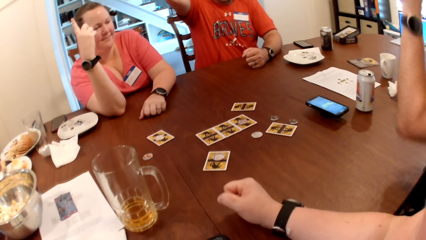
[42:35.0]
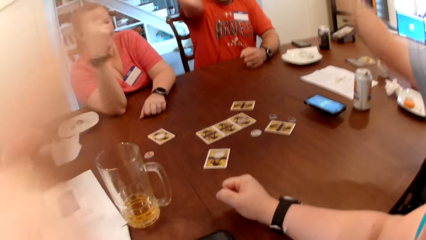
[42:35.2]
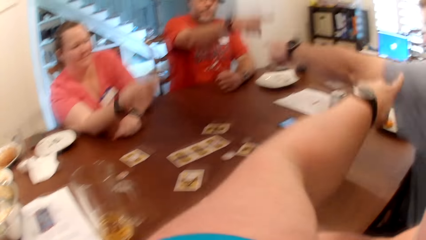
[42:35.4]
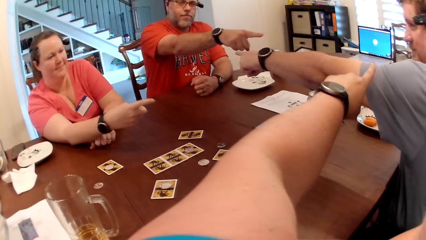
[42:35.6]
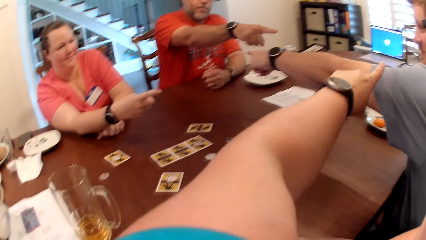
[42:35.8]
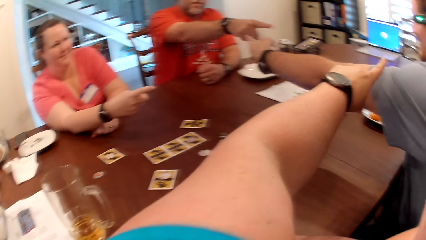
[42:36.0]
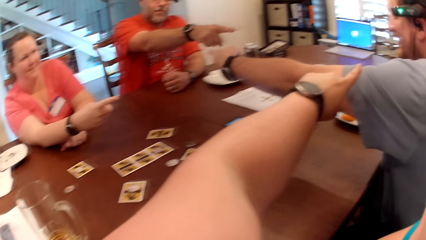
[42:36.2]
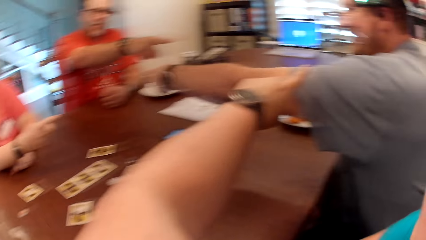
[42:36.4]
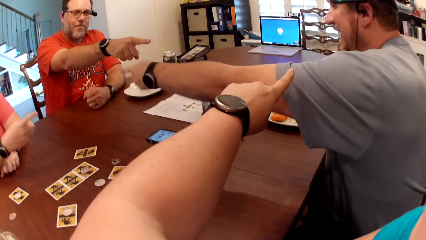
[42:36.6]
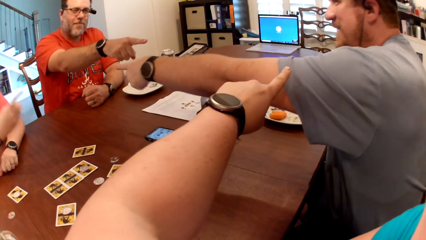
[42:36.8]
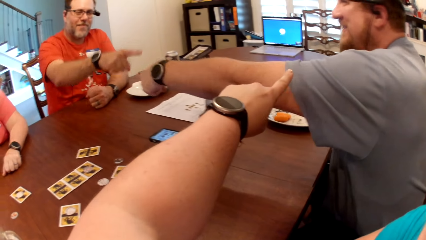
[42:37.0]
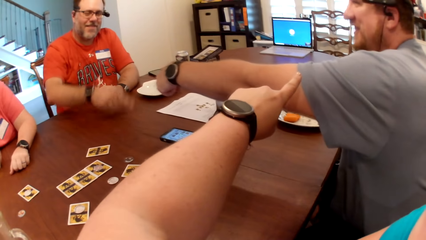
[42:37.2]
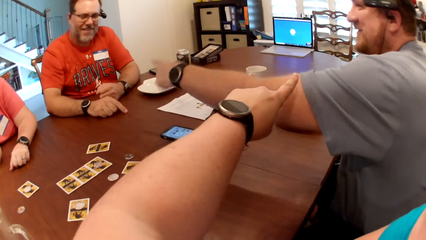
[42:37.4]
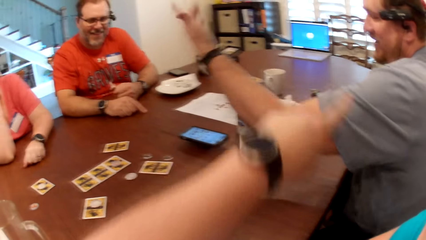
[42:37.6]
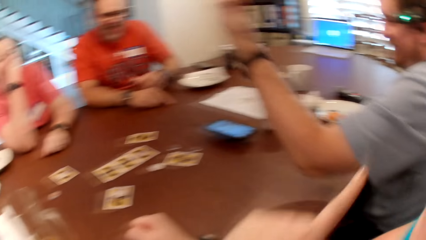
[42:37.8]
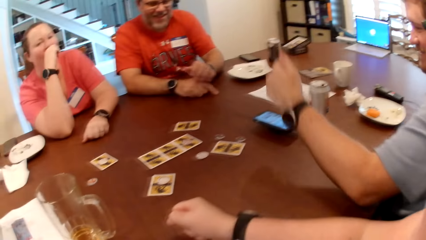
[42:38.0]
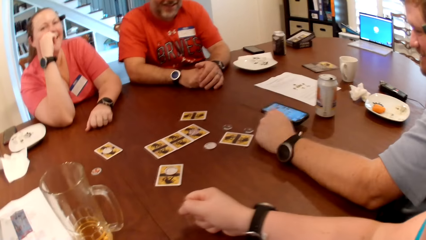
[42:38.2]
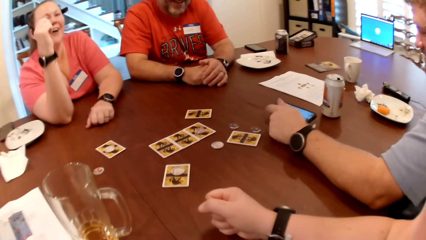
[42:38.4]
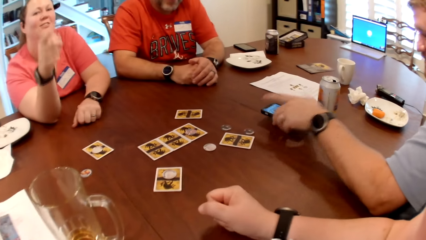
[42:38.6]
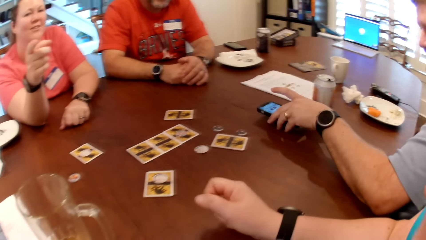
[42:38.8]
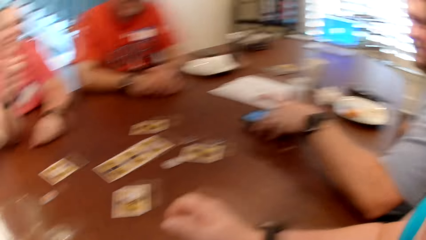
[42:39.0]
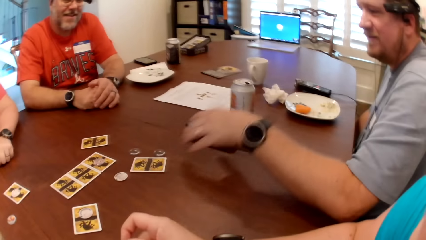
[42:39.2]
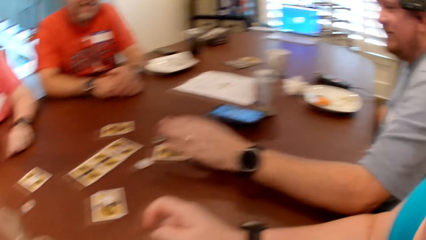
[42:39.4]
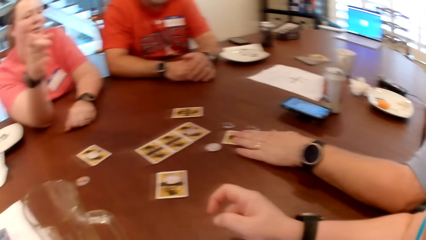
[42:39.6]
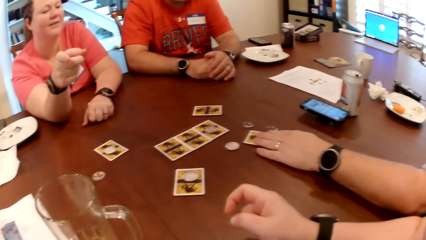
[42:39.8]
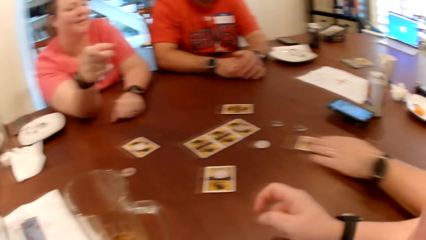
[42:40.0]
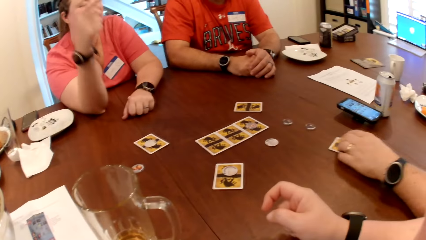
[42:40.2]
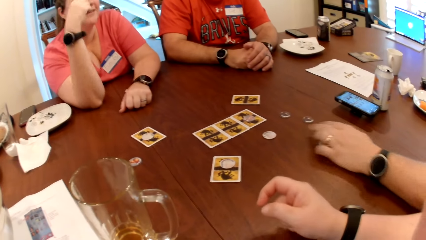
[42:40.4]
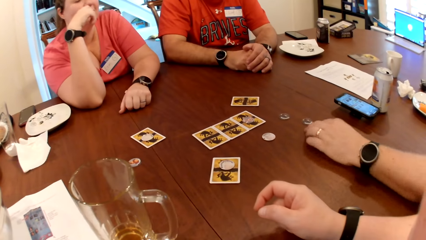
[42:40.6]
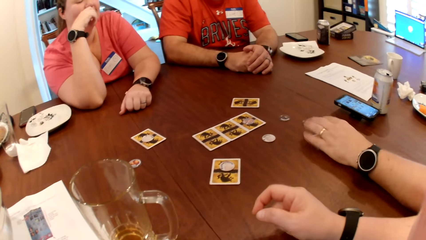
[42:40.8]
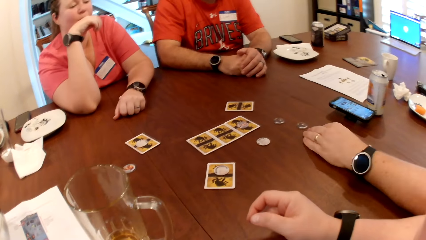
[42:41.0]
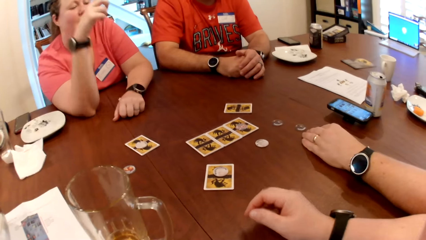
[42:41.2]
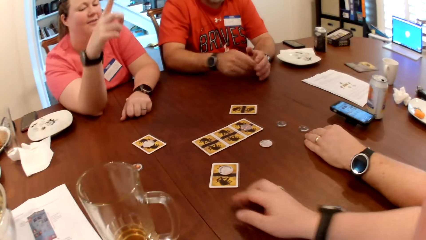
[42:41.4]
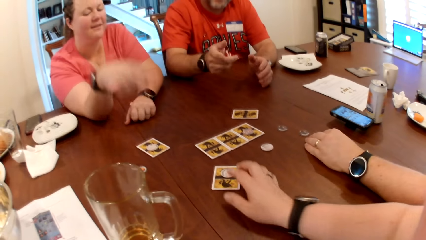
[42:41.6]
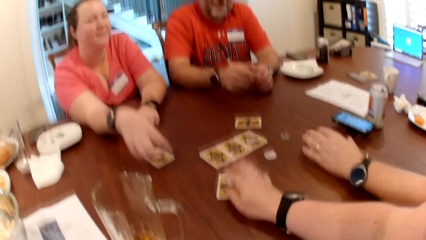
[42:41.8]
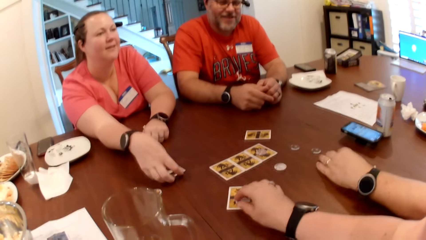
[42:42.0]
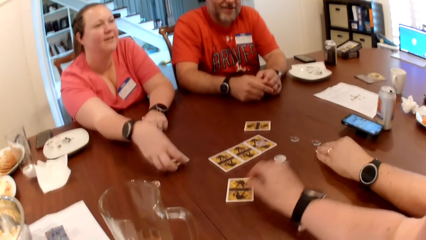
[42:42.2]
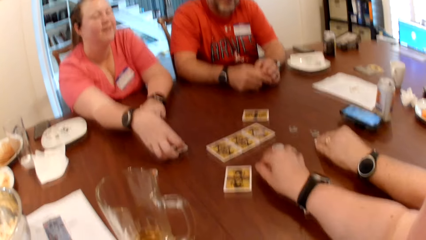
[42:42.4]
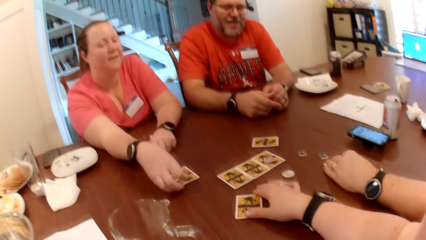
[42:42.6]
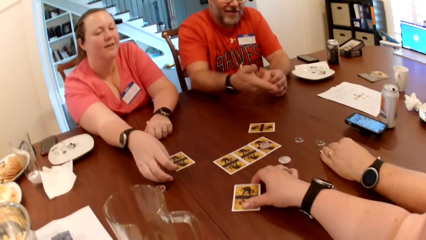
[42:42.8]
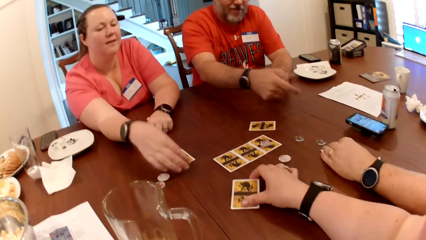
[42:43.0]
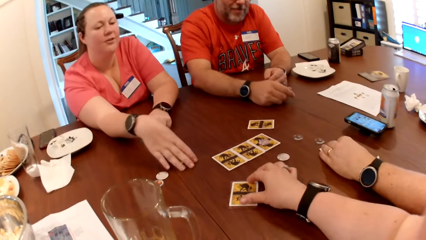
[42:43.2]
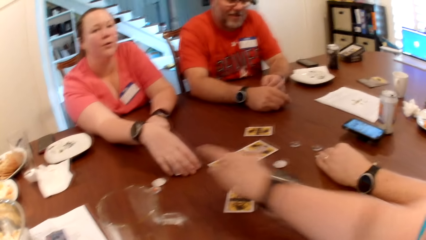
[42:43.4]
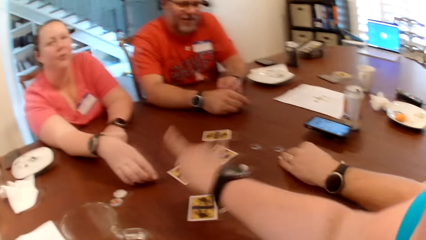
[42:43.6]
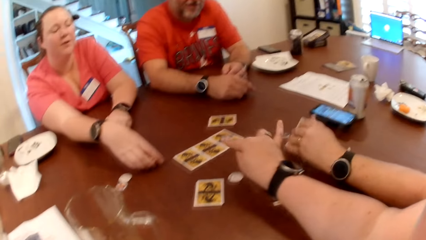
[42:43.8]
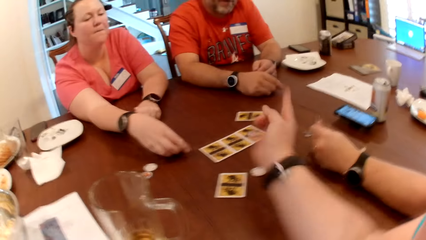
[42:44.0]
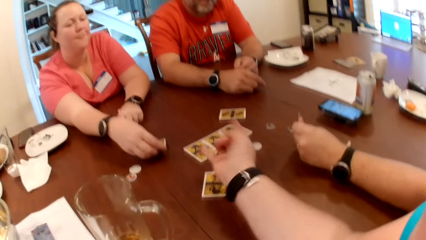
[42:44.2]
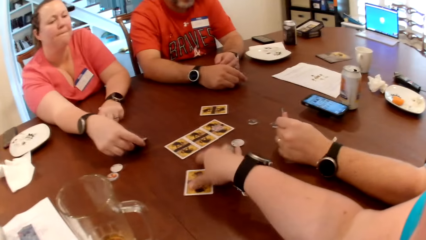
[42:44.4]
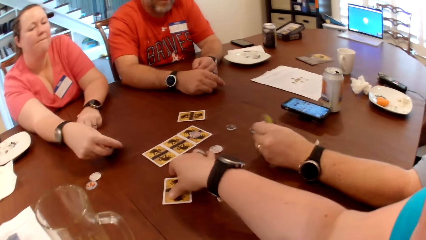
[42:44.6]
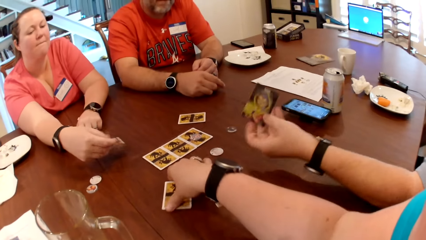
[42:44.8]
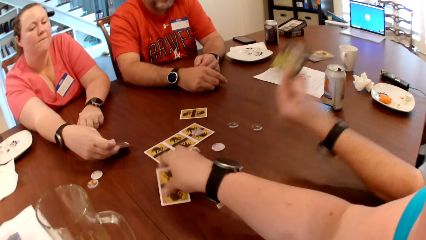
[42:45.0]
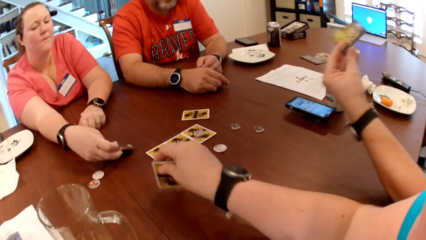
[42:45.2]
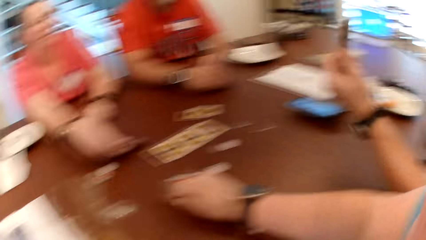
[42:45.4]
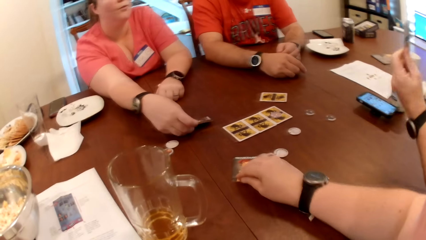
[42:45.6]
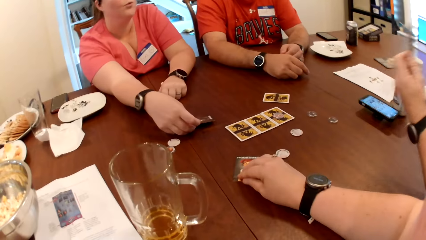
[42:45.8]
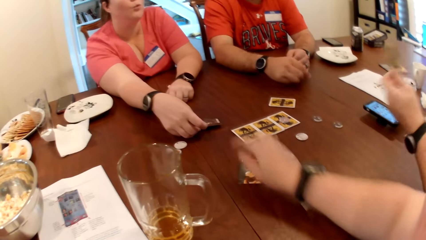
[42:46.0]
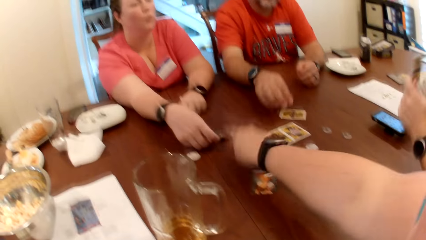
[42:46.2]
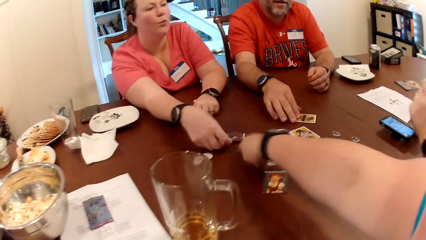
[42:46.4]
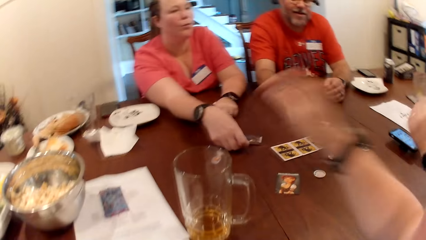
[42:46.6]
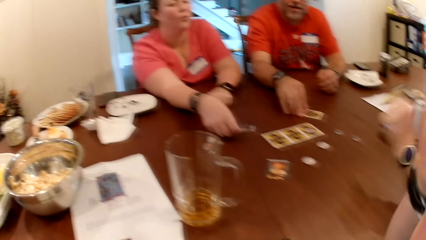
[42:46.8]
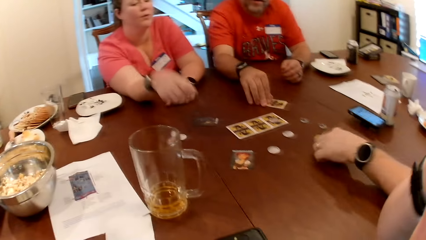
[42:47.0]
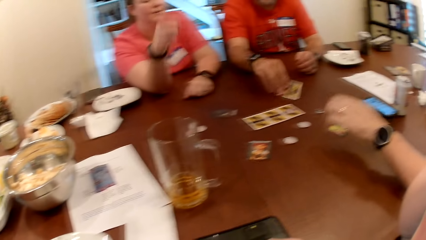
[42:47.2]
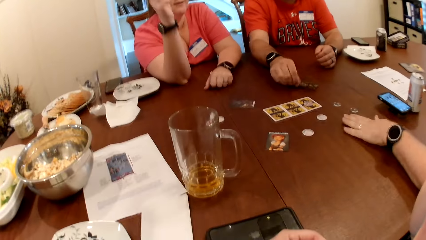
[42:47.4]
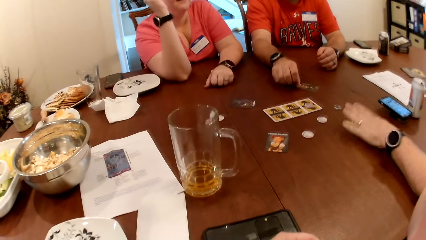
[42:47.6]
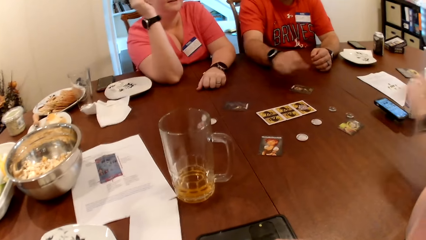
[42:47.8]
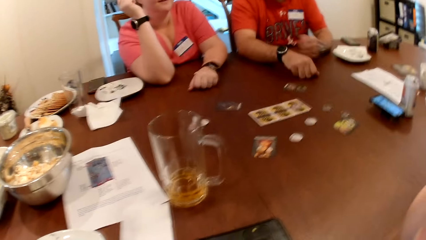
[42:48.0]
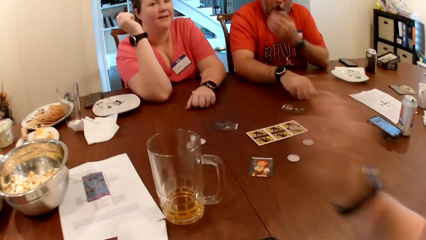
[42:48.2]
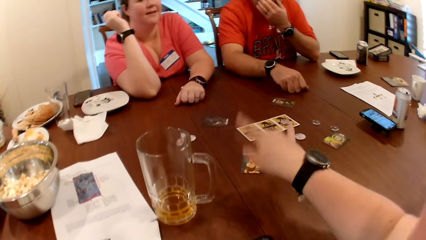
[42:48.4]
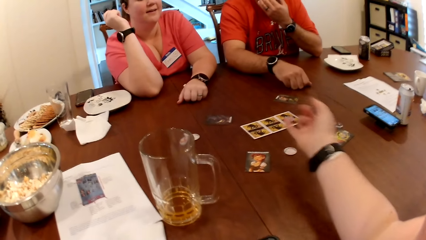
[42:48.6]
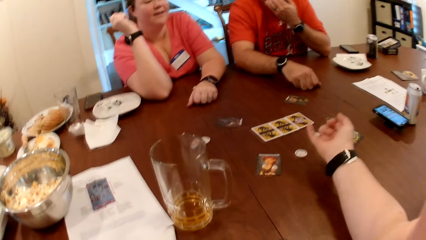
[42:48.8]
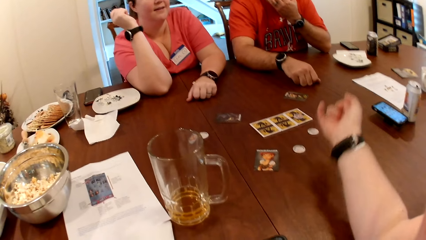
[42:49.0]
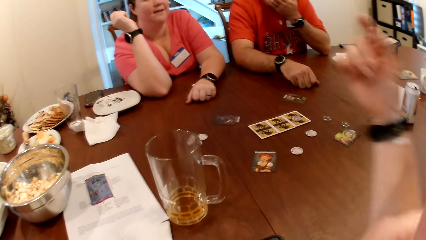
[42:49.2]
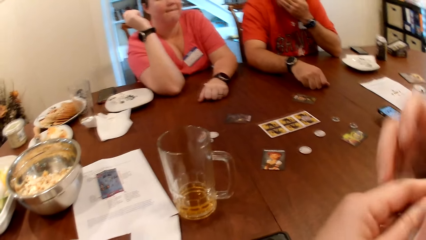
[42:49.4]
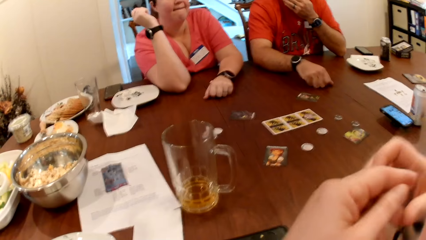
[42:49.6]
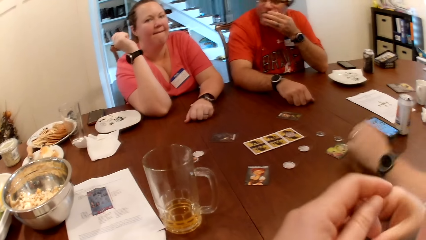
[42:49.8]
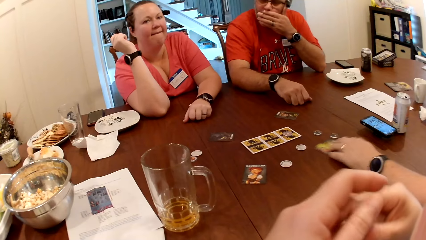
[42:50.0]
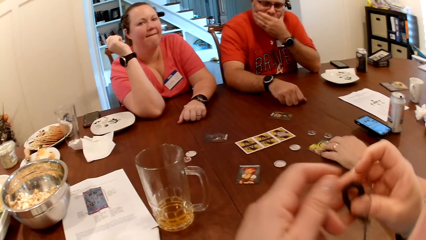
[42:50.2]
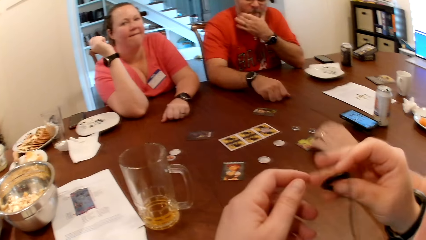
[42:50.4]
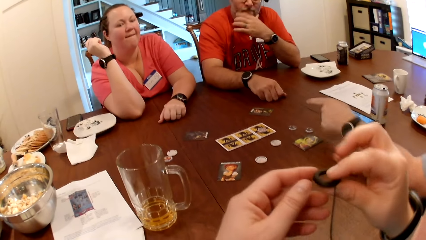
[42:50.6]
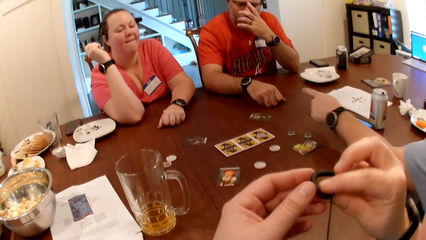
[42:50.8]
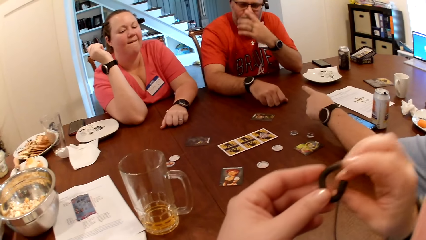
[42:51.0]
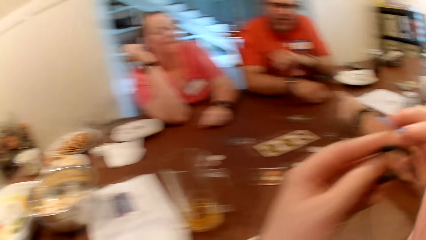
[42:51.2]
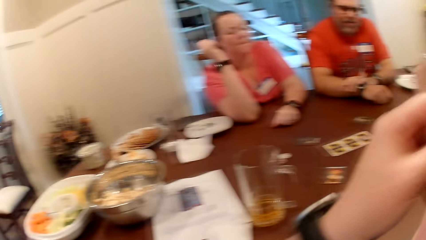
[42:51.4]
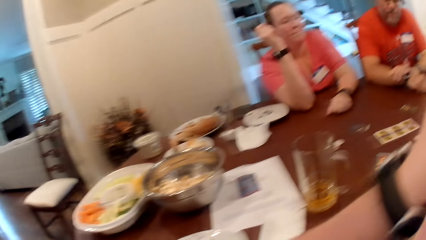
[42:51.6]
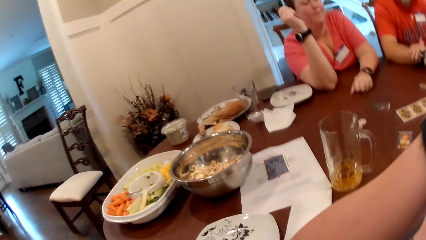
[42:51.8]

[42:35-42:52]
The camera wearer points at a man. She moves the phone. Another man moves a card on the table with his left hand. A woman moves a card on the table with her right hand. The camera wearer picks a poker chip from a card on the table with her right hand. She drops the poker chip on the table with her right hand. The woman picks a poker chip from a card on the table with her right hand and drops the poker chip on the table with her right hand. The camera wearer touches the card on the table with her right hand. The woman turns the card over on the table with her right hand. The second man picks the card from the table with his left hand. The camera wearer picks the card from the table with her right hand. She drops the card on the table with her right hand. She turns the card. A third man turns a card over on the table with his right hand. The second man drops the card on the table with his left hand and moves the card on the table with his left hand. The camera wearer adjusts a microphone with both hands.
